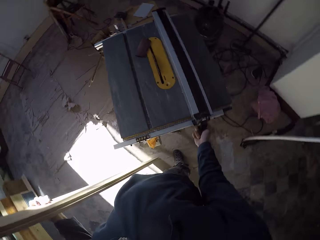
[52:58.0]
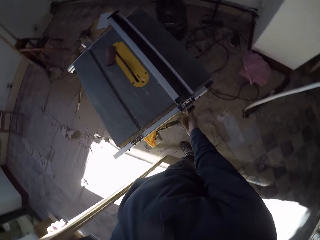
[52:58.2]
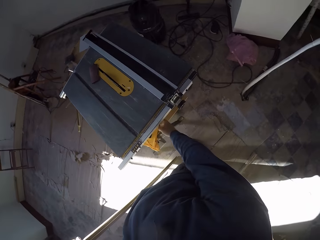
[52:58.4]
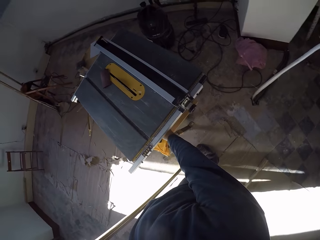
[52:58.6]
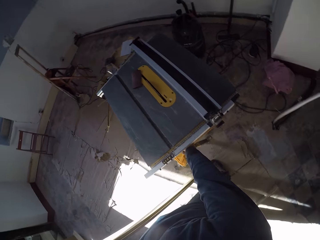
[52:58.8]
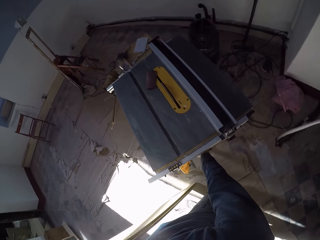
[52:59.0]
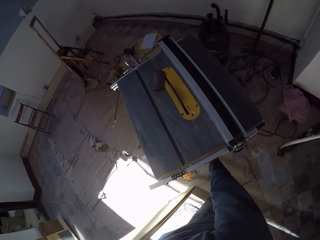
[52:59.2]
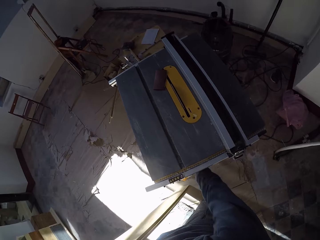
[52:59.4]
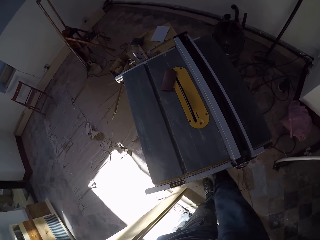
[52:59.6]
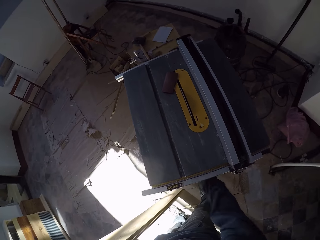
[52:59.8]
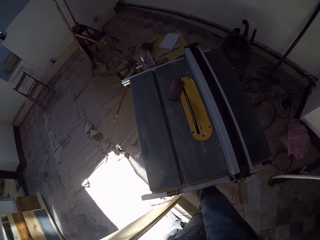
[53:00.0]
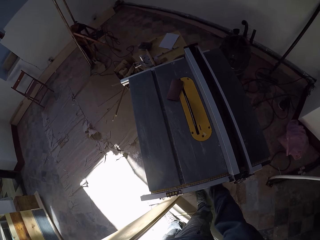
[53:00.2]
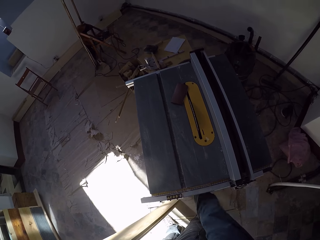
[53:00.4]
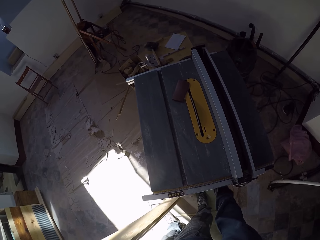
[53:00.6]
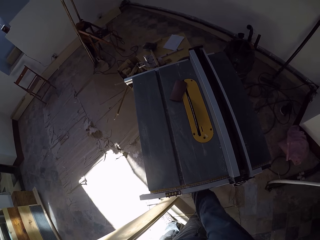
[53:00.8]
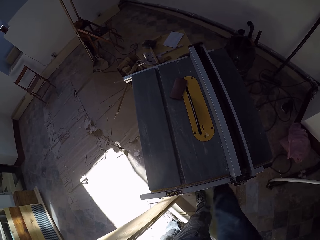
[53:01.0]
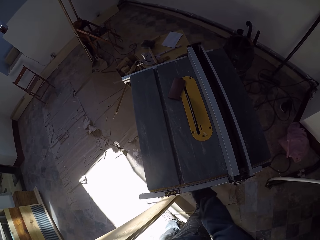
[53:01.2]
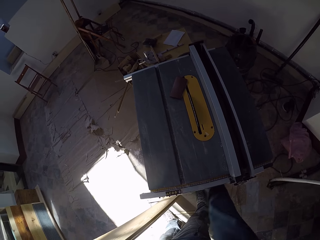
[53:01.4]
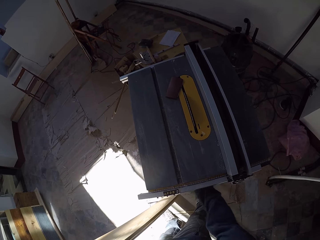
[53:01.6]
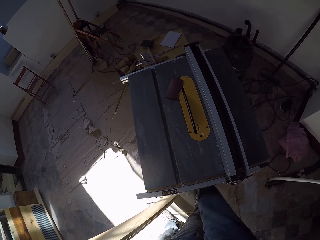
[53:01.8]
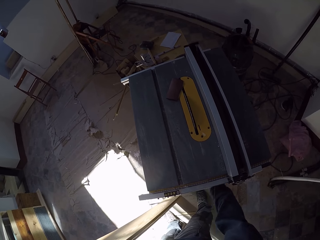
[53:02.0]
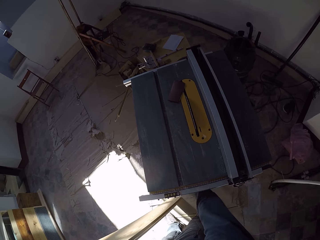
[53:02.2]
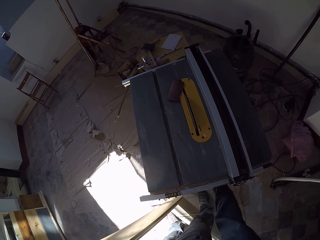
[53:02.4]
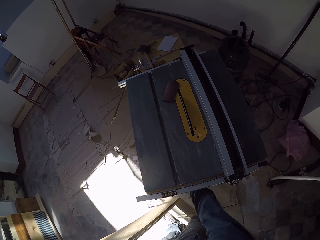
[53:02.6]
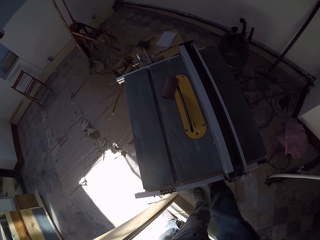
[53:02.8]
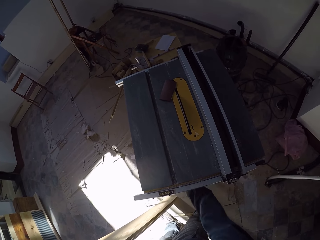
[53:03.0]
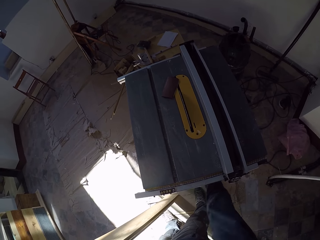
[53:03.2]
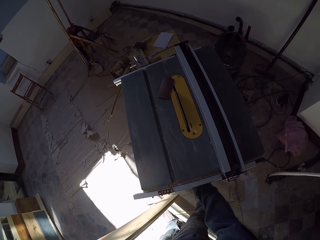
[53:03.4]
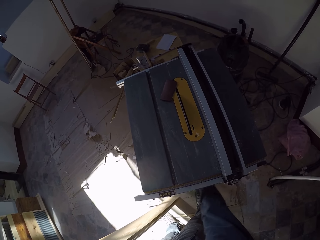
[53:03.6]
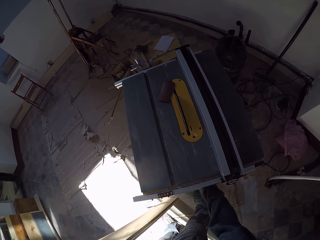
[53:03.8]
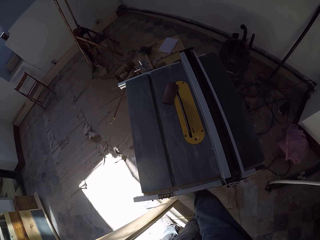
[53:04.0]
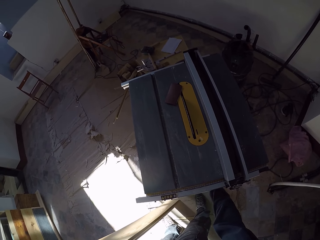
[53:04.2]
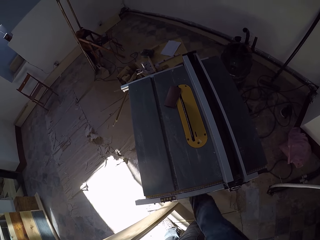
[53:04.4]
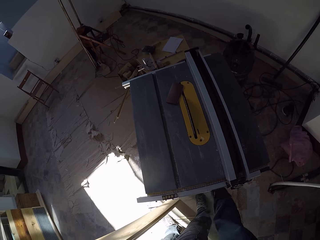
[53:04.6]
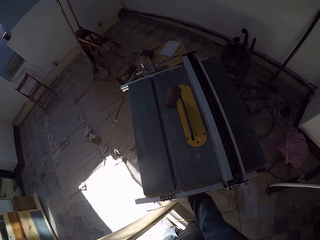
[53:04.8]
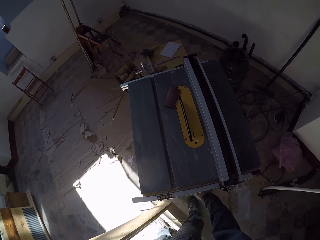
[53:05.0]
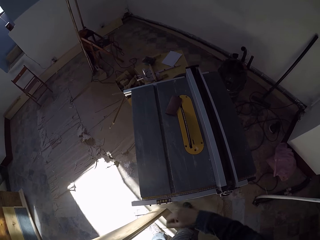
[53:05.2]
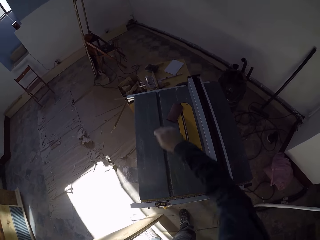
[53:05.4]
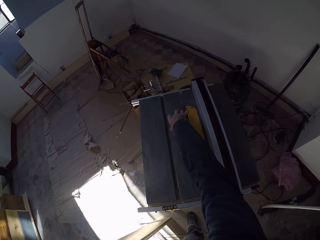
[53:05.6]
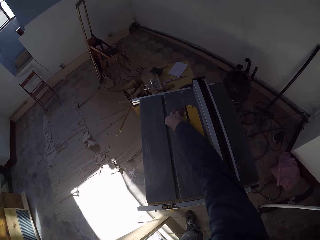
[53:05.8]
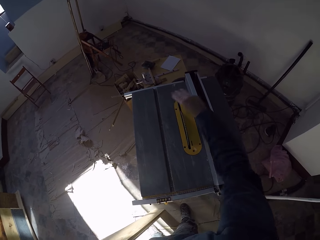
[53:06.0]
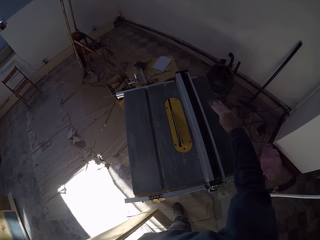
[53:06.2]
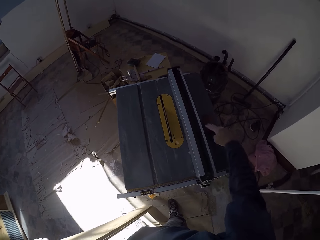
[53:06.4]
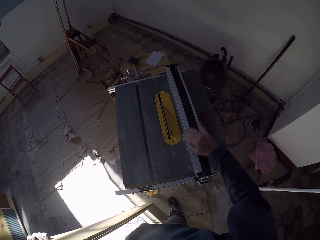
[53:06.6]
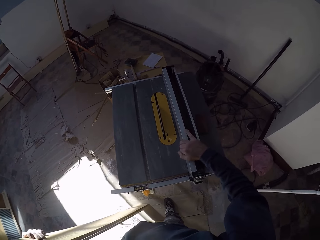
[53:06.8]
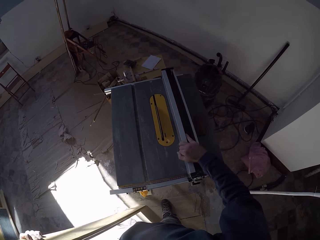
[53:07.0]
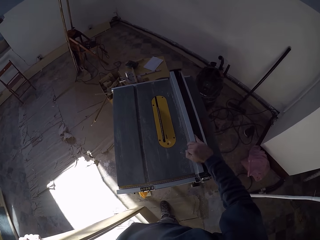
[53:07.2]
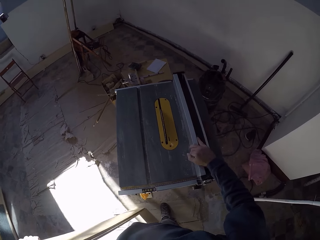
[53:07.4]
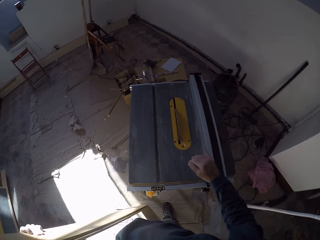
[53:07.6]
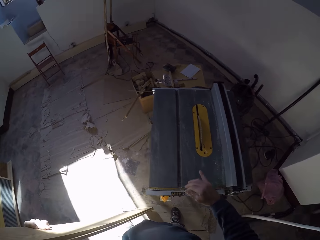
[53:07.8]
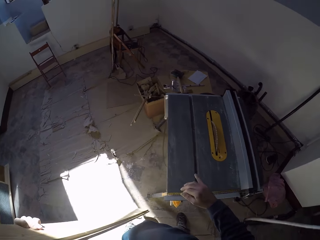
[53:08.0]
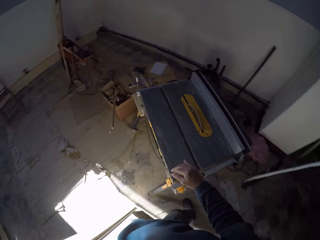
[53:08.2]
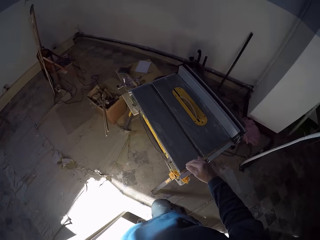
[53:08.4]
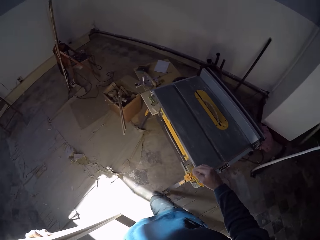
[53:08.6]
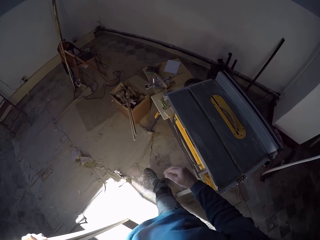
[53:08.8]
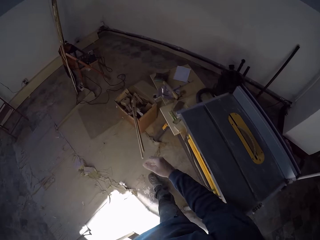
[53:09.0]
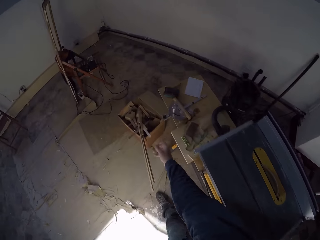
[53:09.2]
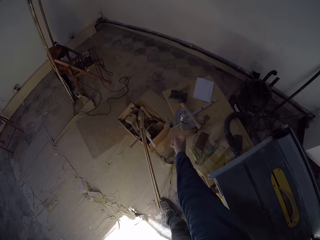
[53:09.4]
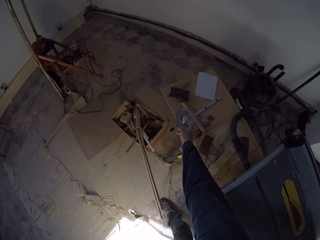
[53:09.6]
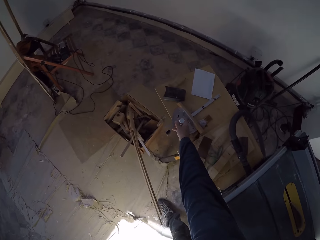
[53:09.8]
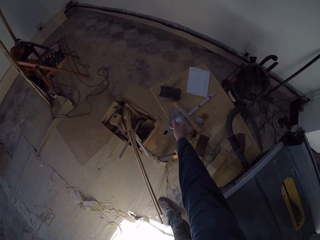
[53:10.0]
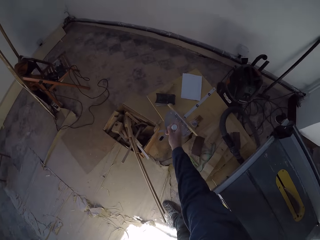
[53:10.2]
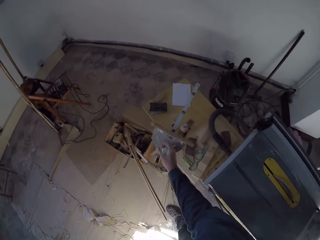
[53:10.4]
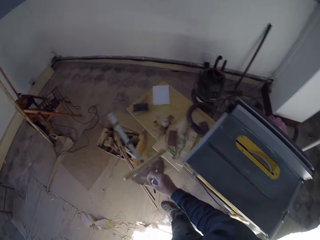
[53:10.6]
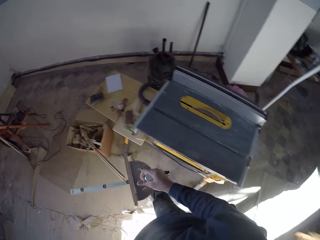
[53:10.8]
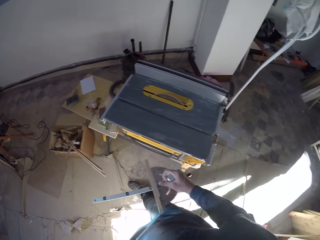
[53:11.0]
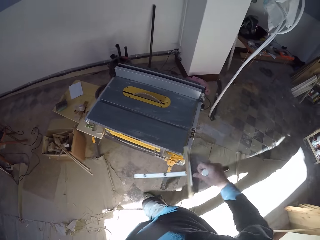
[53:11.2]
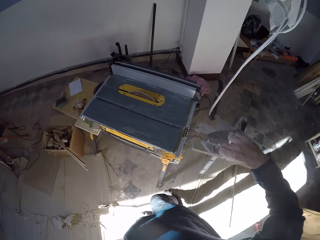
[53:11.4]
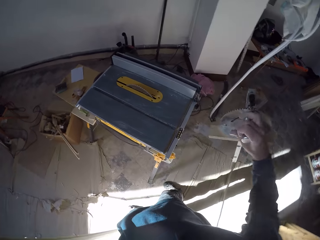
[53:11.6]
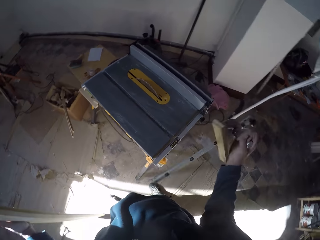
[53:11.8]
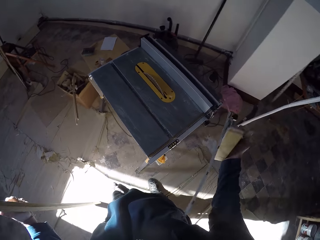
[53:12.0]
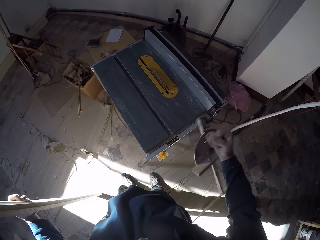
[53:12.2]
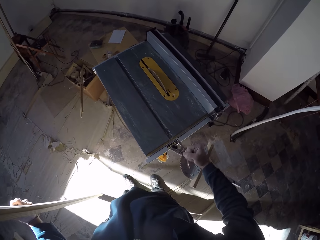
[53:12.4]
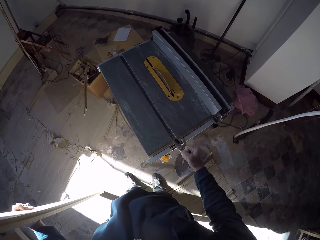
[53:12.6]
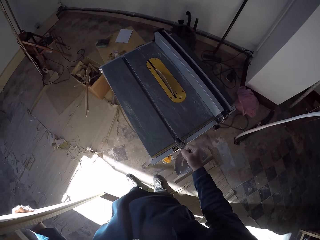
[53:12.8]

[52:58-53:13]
The camera wearer turns off the machine. He picks a sand paper from the table saw with his right hand. He drops the sand paper on the table saw with his right hand. He adjusts the rip fence on the table saw with his right hand. He walks. He picks an angle ruler protractor from a workbench in the room with his right hand.

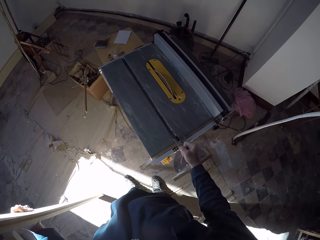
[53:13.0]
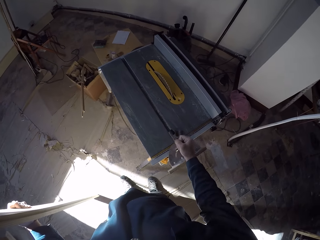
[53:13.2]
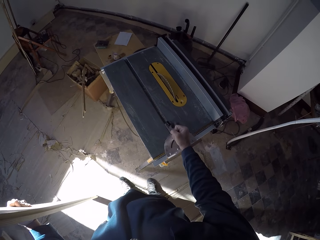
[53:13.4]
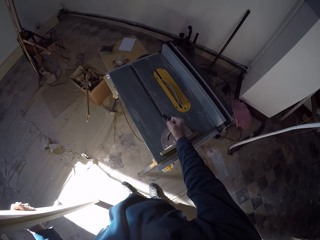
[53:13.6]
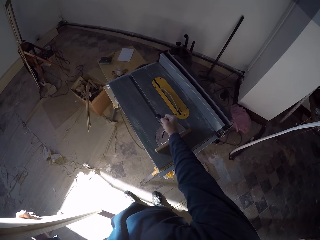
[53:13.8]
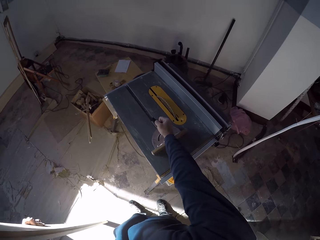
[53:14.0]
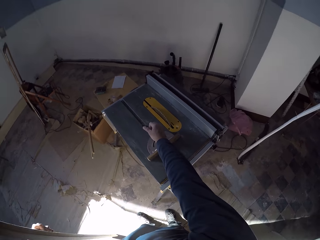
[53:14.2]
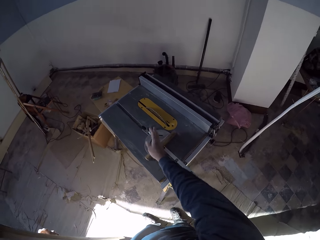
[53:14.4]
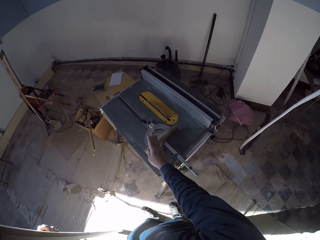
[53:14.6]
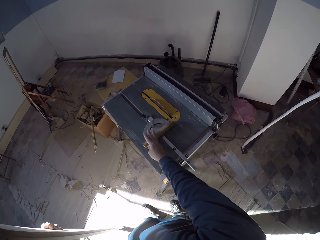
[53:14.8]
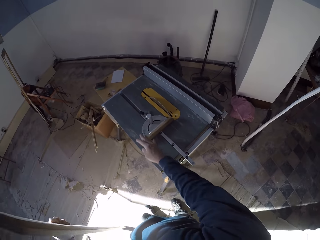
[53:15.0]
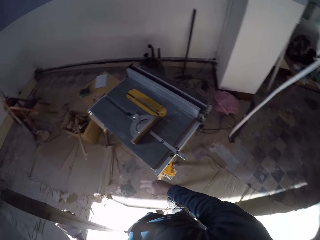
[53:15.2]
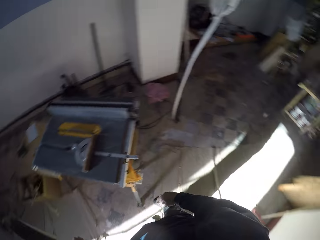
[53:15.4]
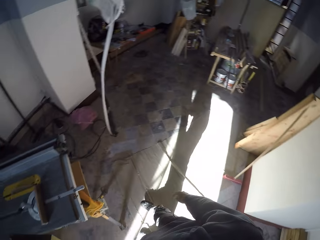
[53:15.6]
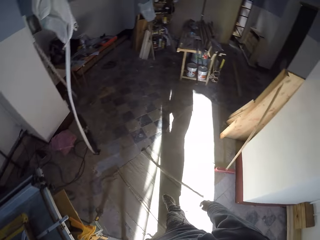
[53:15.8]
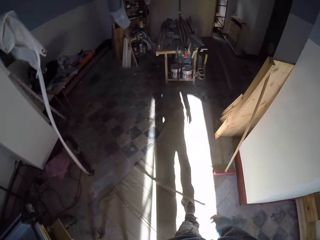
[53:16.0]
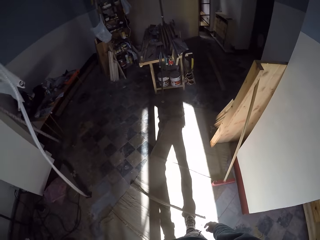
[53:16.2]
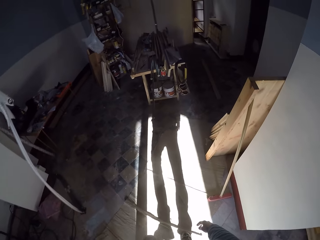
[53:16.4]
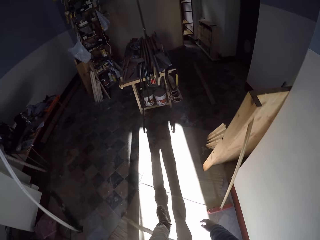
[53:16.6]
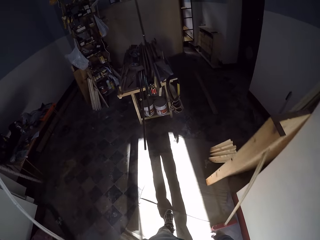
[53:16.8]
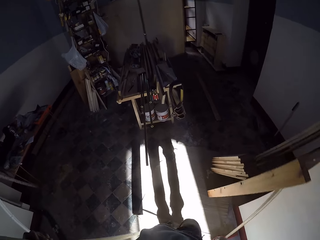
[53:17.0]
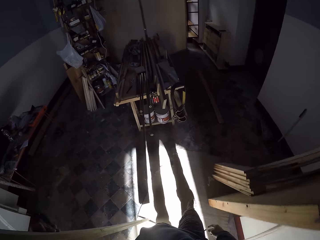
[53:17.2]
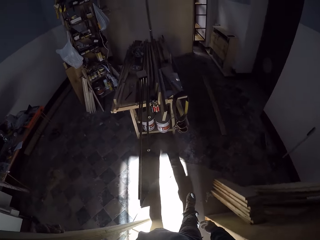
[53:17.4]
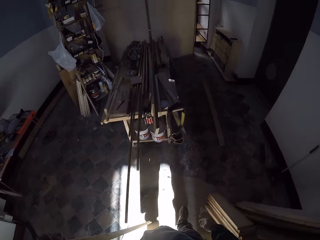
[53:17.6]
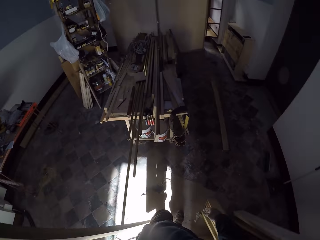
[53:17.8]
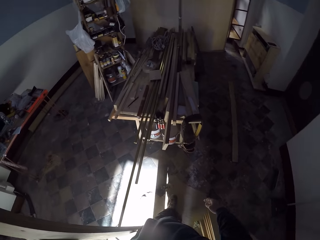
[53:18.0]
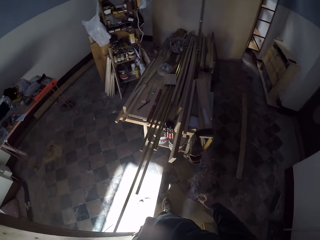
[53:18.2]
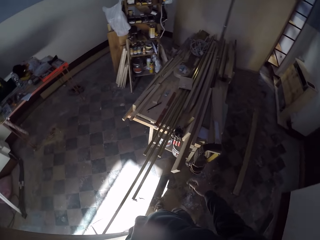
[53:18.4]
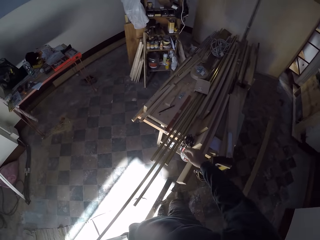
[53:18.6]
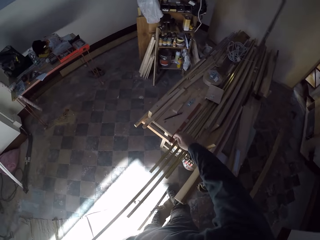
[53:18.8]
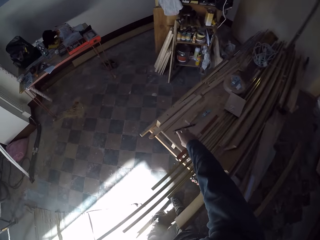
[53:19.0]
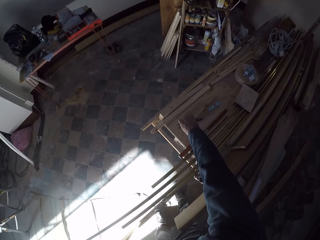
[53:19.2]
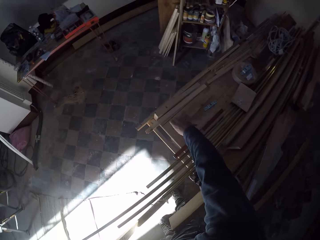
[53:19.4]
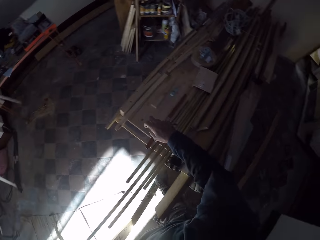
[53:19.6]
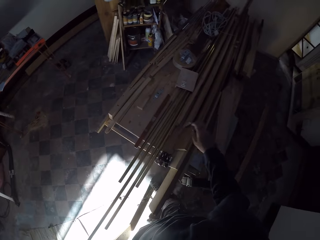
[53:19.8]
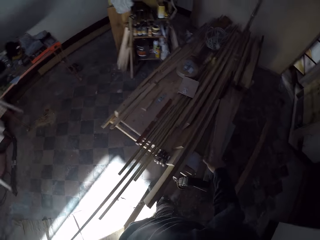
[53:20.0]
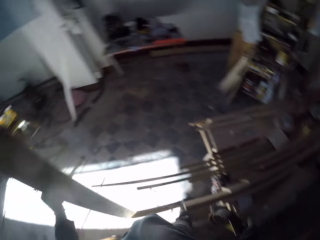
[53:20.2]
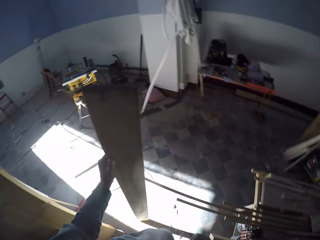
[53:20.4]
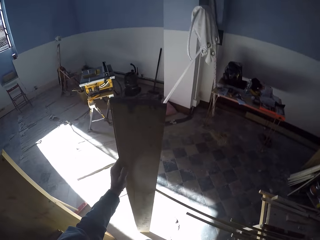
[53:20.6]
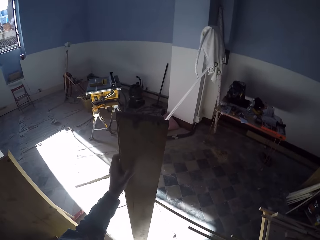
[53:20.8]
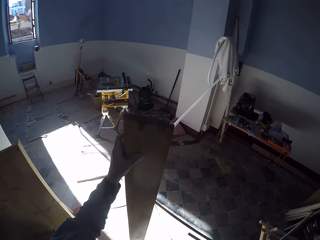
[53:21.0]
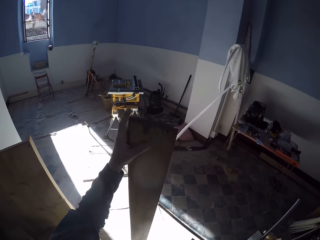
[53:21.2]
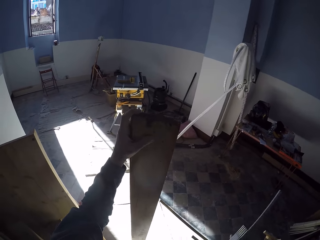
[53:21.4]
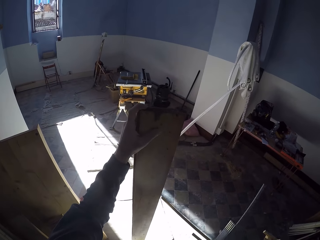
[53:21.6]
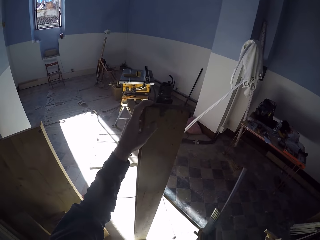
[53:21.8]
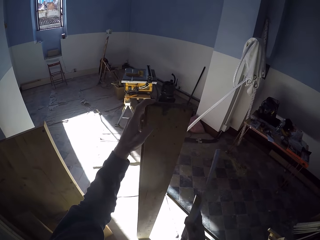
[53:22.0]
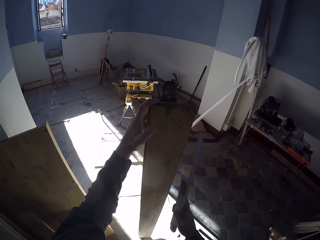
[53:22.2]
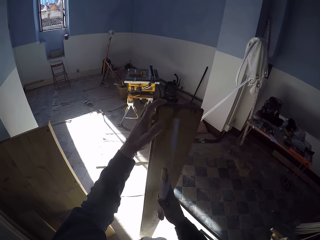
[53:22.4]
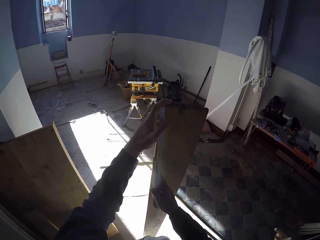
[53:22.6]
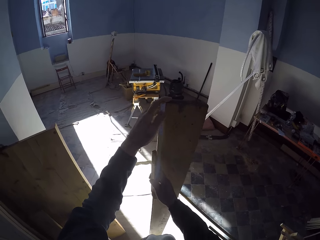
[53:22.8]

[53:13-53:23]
The camera wearer sets the protractor on the table saw with his right hand. He moves to the table in the room. He picks the pencil from the table in the room with his right hand. He holds a wood.
